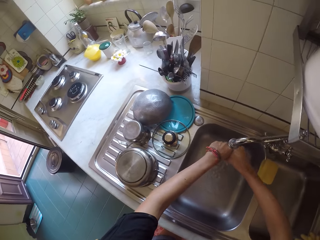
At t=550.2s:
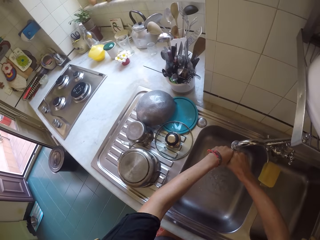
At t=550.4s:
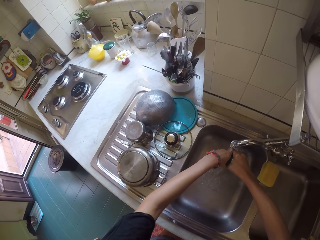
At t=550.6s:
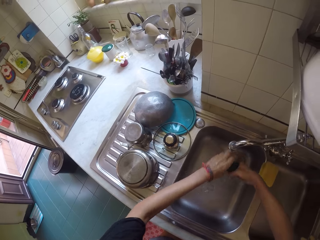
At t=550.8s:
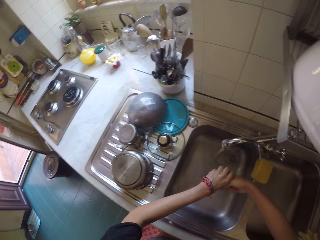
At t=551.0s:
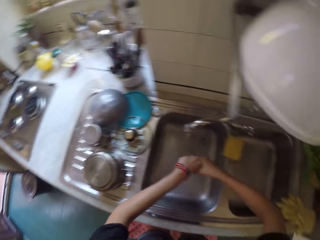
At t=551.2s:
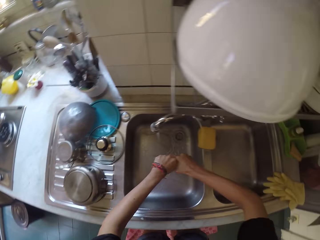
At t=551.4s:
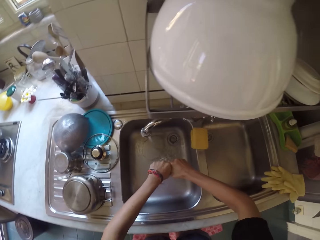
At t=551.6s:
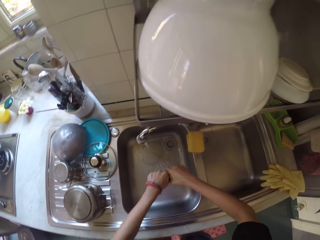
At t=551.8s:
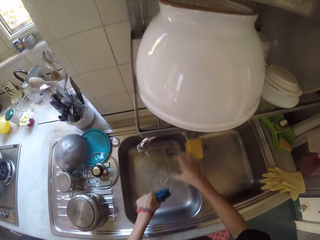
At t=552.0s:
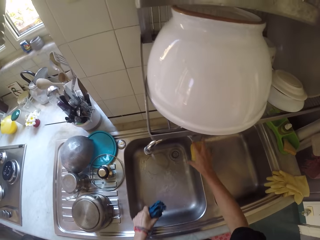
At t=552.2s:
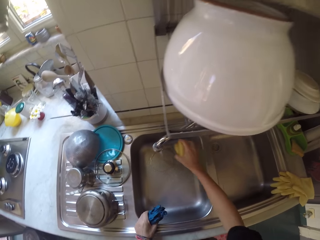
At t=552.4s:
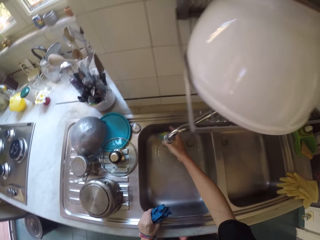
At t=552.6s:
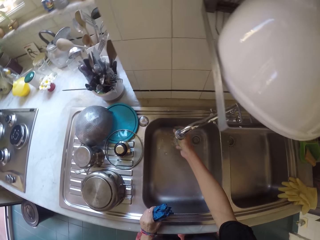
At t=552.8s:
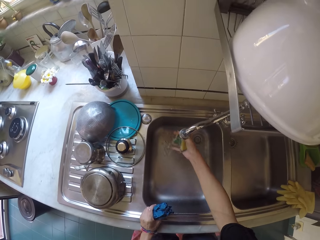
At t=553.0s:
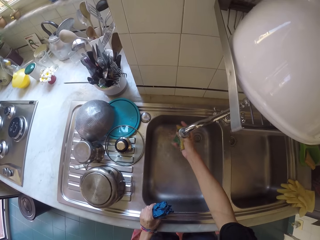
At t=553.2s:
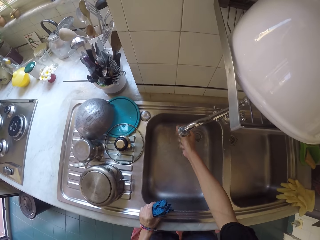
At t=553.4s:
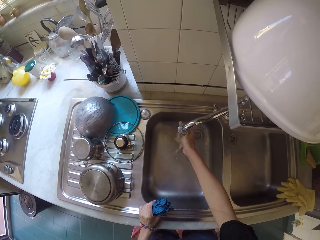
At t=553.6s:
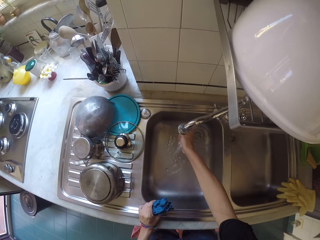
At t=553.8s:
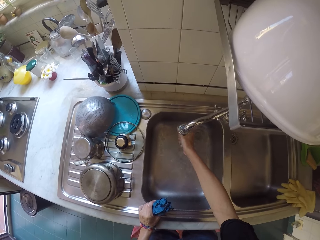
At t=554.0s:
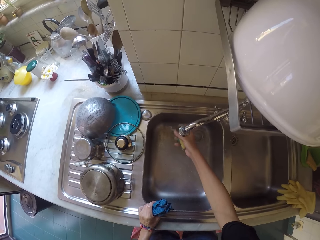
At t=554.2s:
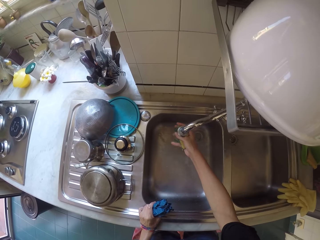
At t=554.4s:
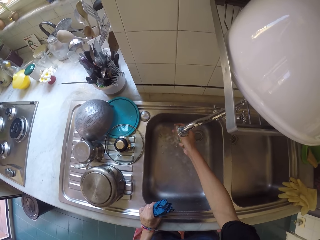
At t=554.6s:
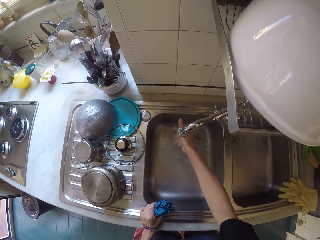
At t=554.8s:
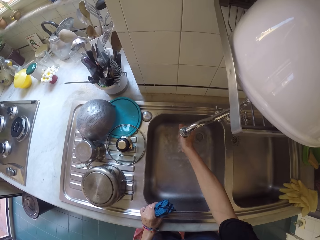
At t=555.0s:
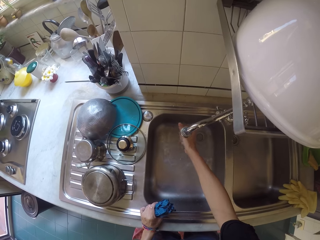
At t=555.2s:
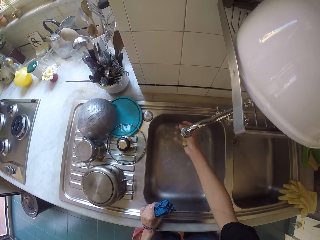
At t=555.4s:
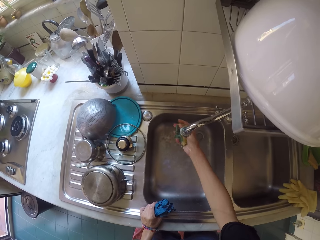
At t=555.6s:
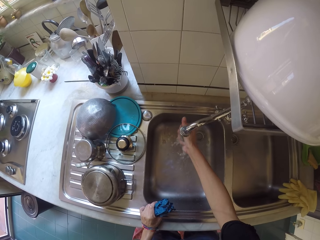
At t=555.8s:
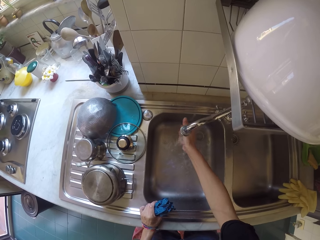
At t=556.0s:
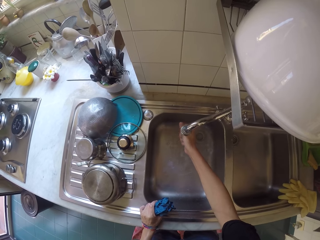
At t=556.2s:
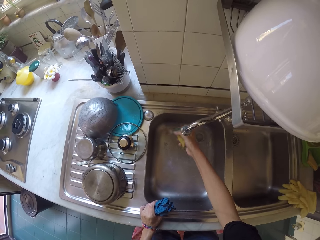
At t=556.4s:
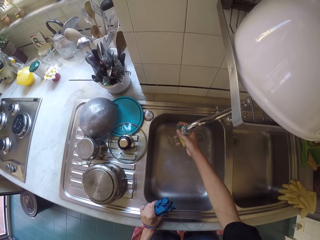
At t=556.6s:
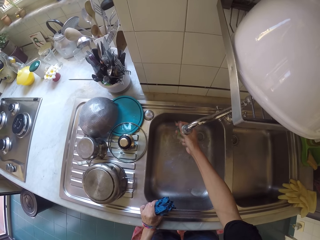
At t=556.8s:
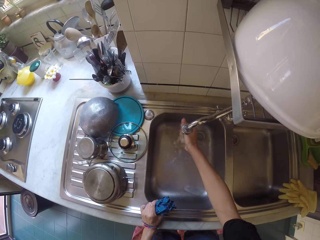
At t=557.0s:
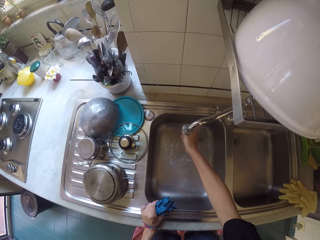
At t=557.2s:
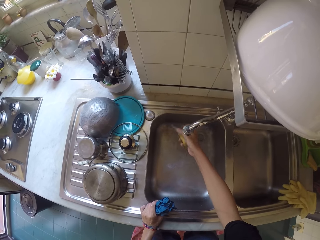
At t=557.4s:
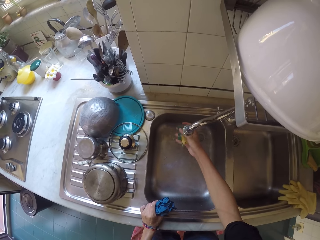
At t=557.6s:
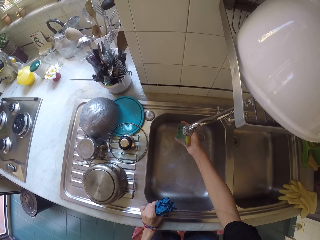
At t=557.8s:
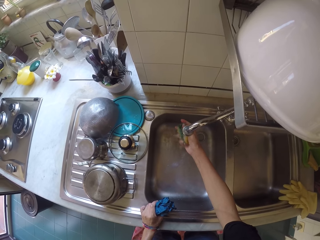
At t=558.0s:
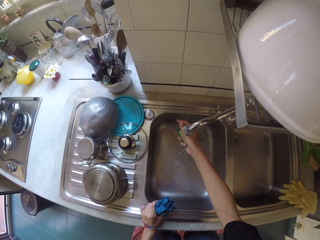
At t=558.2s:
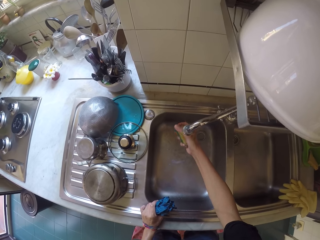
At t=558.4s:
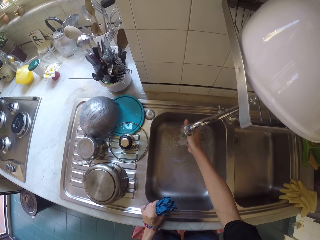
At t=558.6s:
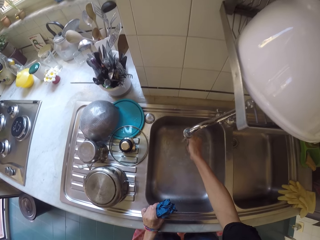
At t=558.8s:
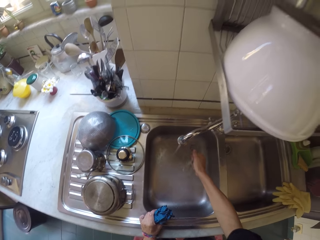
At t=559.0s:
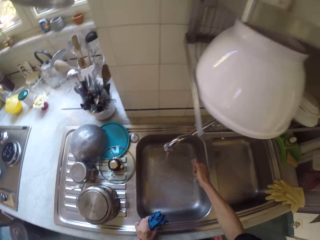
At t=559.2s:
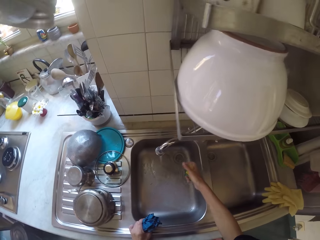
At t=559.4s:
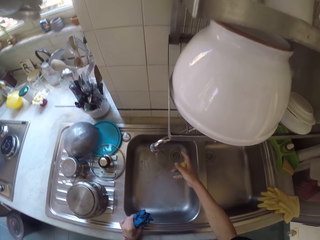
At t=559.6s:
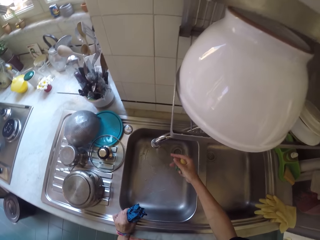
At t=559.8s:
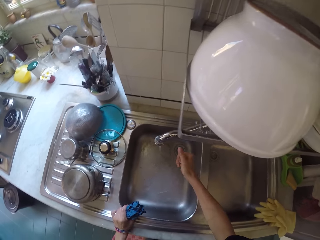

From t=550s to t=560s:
The camera wearer wrings the rag. They rinse a scouring pad.

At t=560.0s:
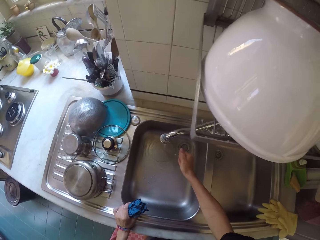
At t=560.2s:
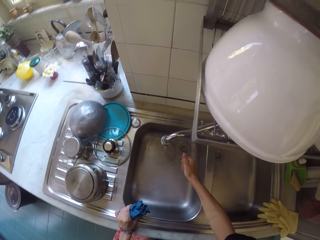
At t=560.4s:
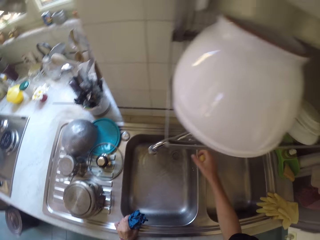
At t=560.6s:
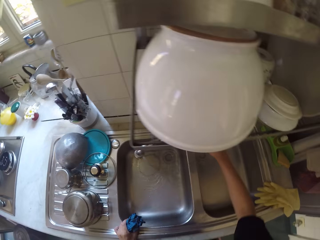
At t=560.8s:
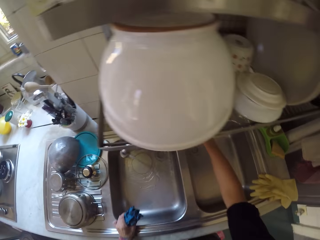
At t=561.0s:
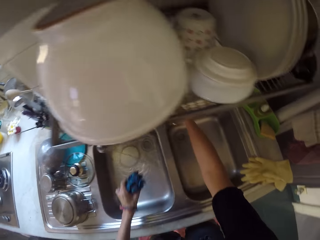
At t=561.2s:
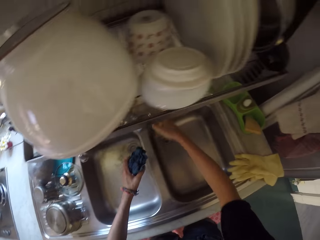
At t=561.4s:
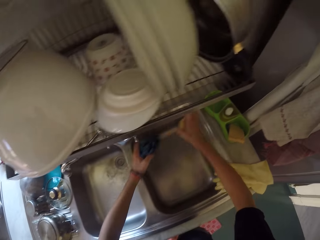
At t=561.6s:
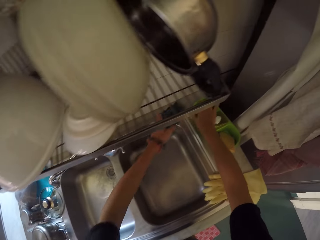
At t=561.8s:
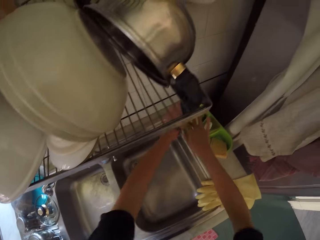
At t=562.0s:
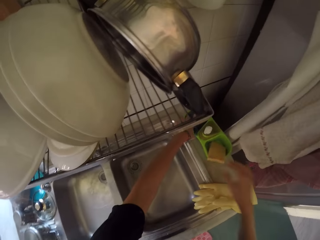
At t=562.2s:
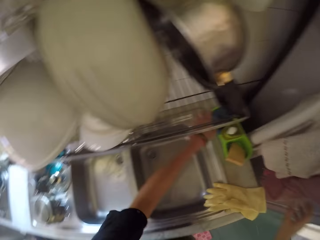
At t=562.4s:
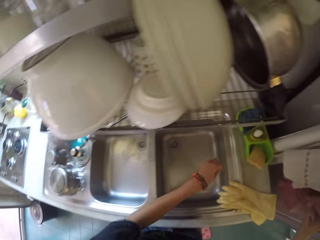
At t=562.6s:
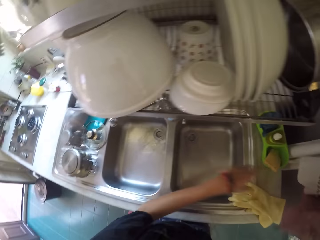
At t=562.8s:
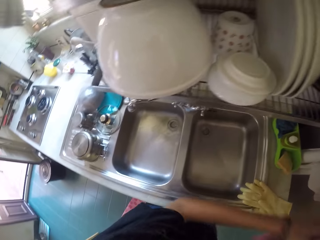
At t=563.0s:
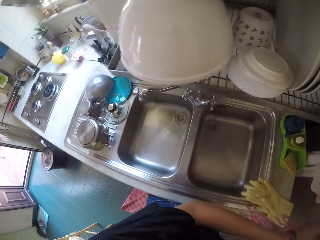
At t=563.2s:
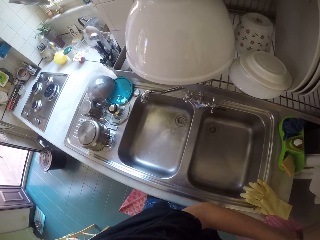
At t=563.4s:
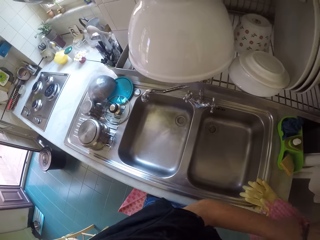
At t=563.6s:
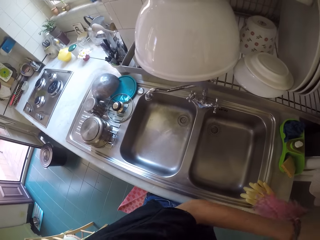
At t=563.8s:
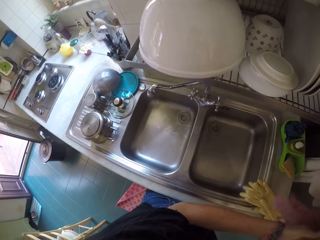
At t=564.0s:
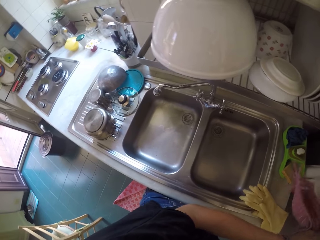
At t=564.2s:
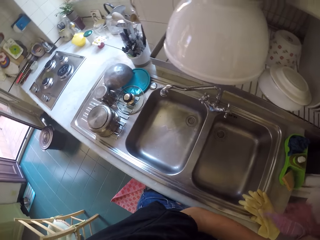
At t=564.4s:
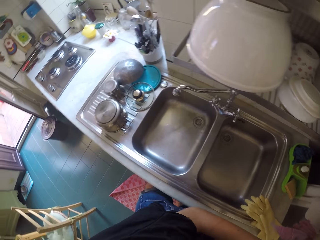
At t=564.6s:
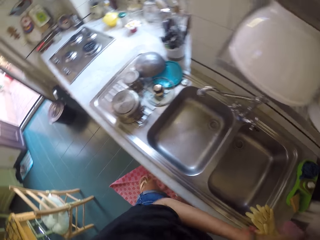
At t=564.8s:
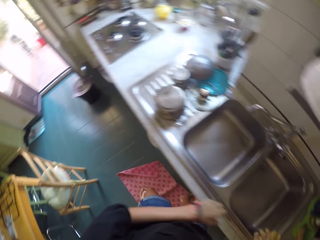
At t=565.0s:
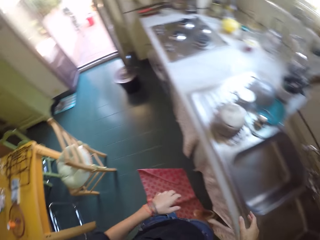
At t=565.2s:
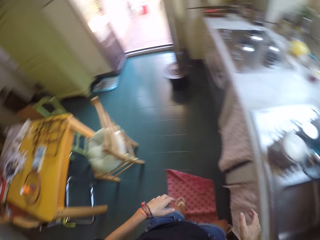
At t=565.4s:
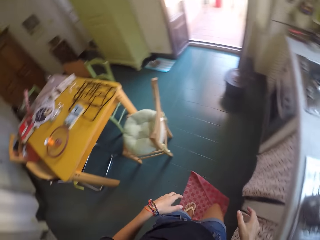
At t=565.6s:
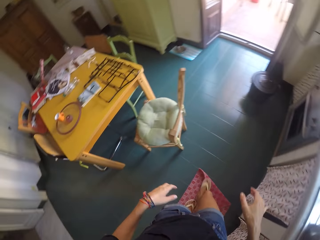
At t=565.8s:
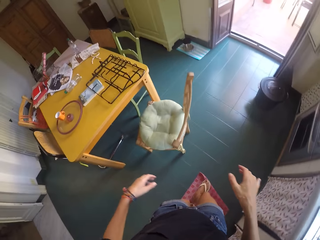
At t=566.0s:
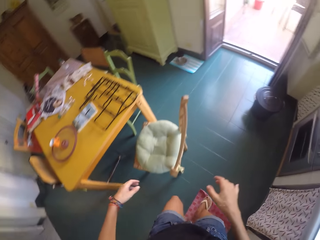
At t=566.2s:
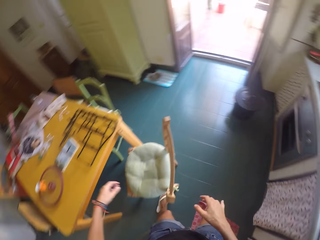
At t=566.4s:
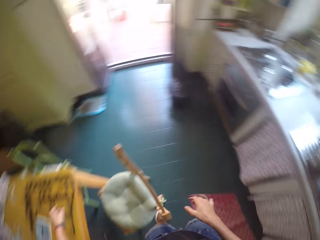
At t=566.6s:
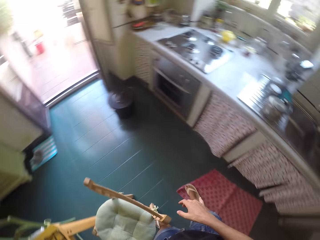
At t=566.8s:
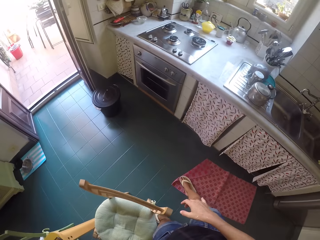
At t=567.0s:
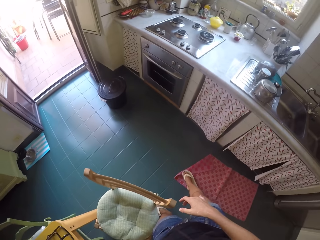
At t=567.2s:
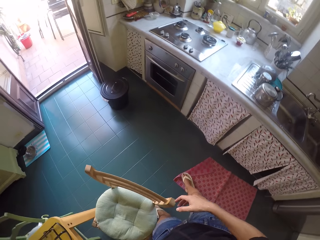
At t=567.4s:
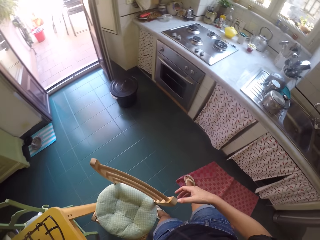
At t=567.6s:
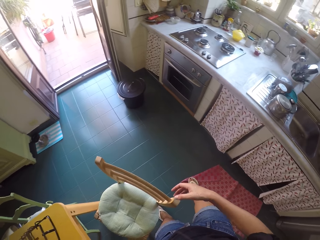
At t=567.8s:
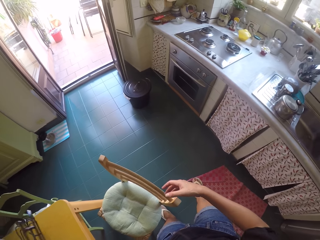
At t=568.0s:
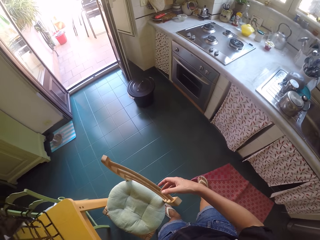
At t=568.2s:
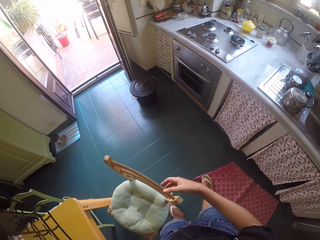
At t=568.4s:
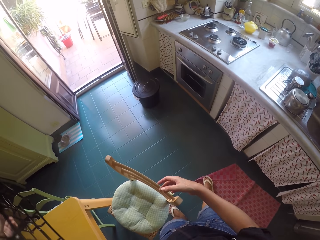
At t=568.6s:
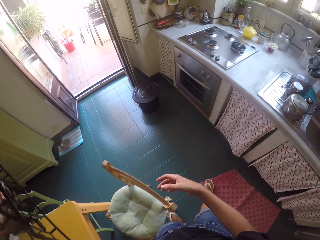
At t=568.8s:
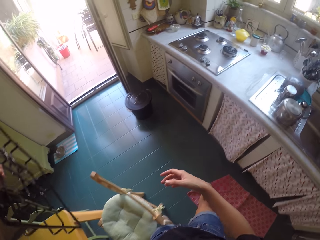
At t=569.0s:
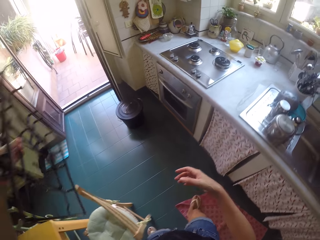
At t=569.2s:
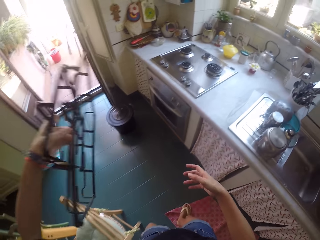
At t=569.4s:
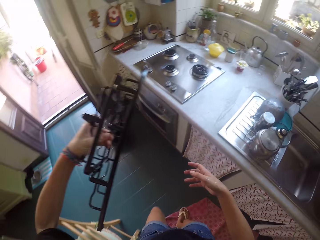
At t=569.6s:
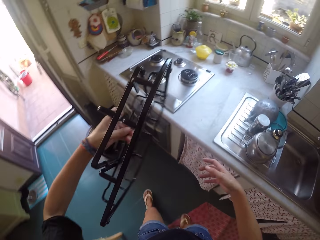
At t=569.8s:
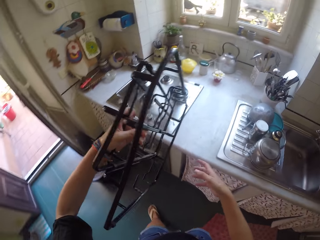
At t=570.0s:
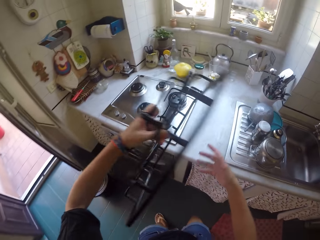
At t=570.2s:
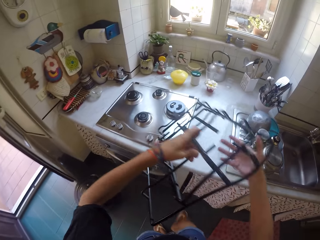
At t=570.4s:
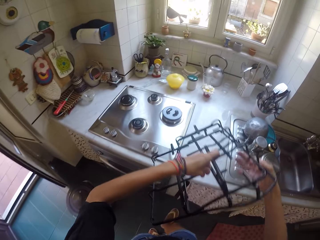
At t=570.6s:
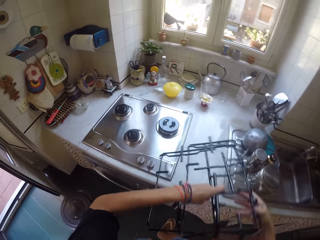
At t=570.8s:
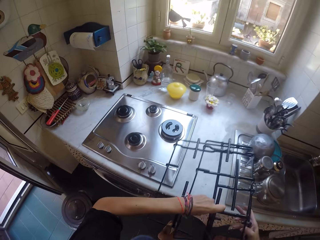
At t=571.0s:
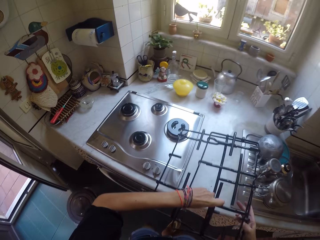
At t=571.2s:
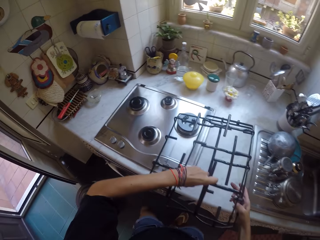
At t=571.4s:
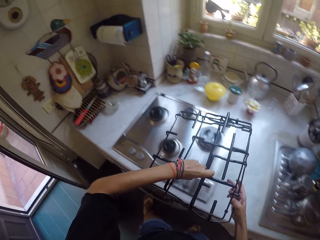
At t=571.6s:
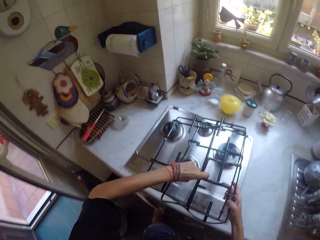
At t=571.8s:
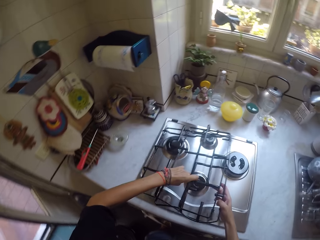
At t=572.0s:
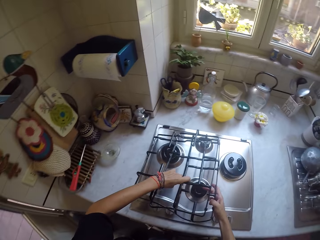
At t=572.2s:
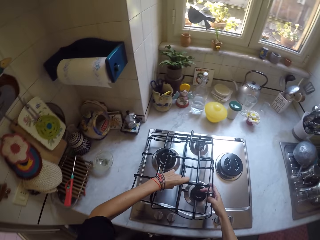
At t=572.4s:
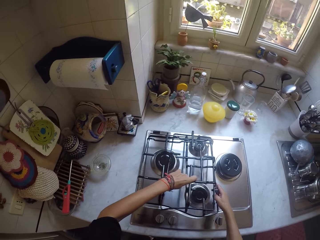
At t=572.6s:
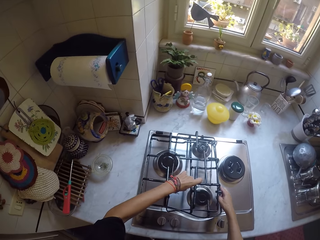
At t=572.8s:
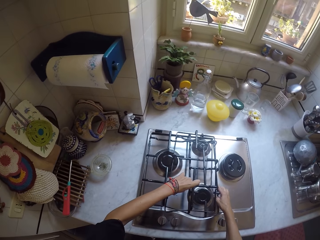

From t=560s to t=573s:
The camera wearer puts a rag on the soap dish. They put the sponge on the dishwasher. They wipe hands. They walk towards the dining table. They pick up a rack from the table. They fit the rack on the cooker.
